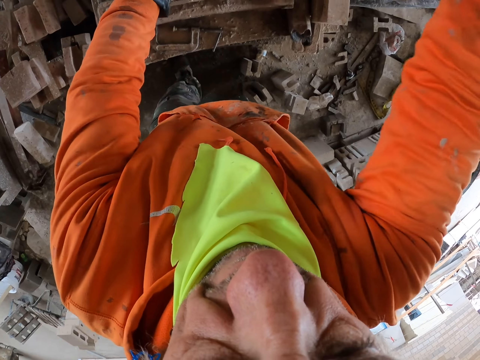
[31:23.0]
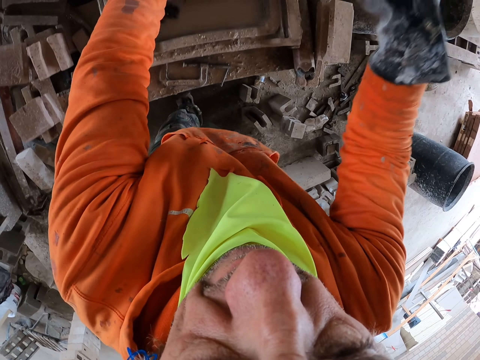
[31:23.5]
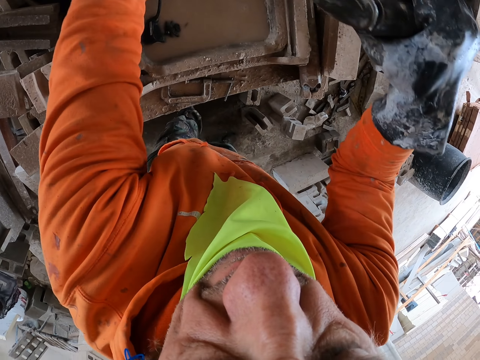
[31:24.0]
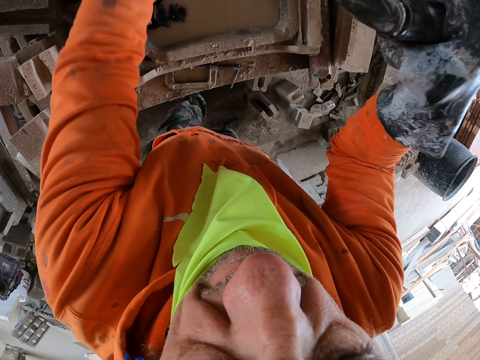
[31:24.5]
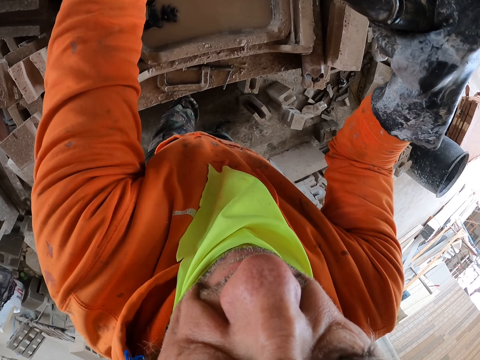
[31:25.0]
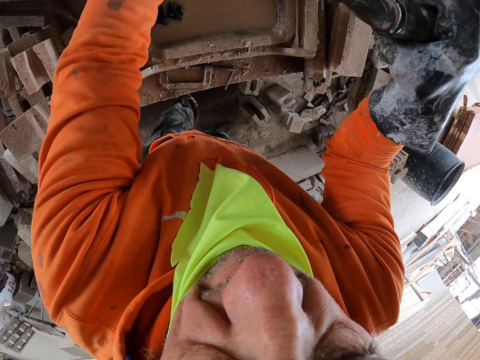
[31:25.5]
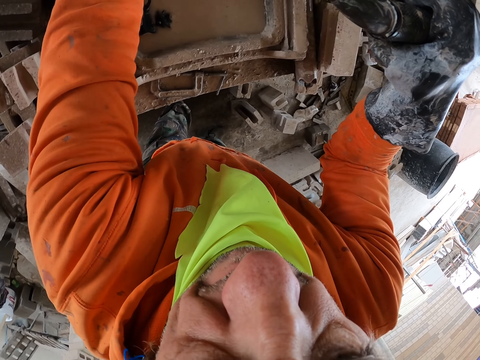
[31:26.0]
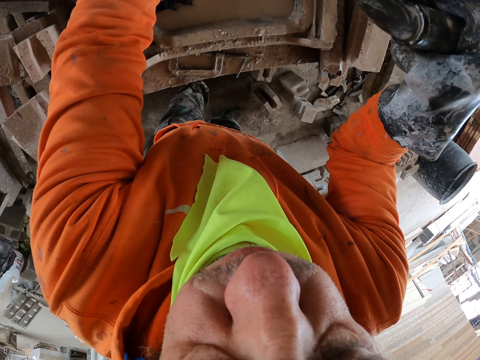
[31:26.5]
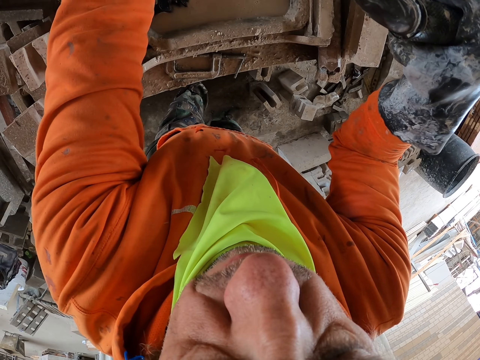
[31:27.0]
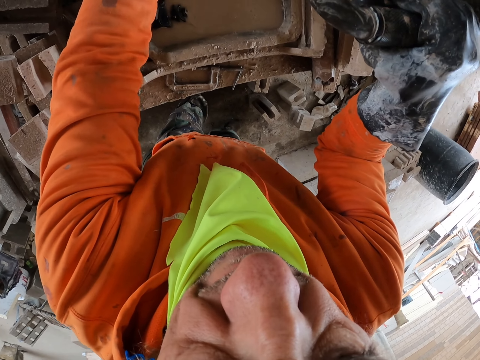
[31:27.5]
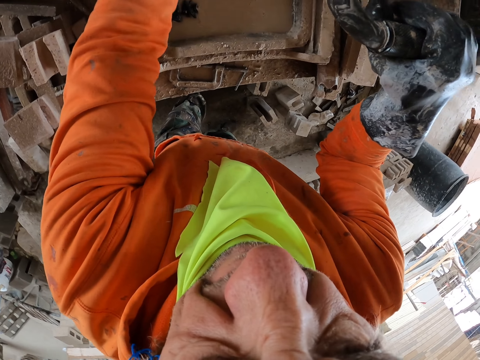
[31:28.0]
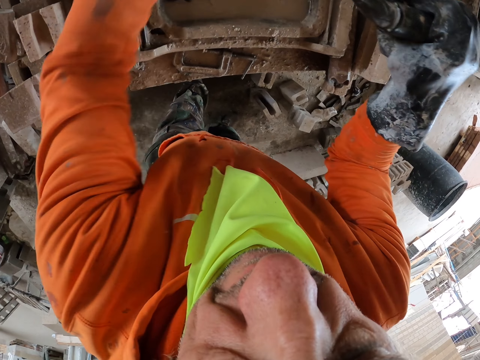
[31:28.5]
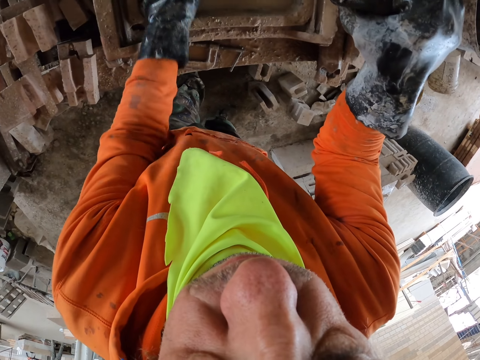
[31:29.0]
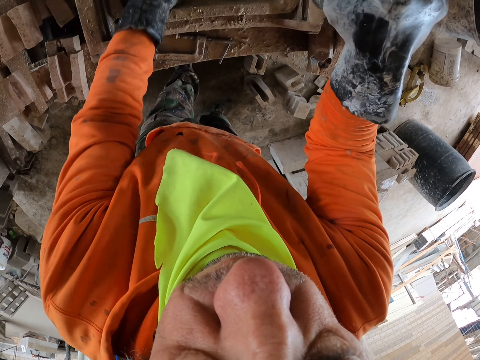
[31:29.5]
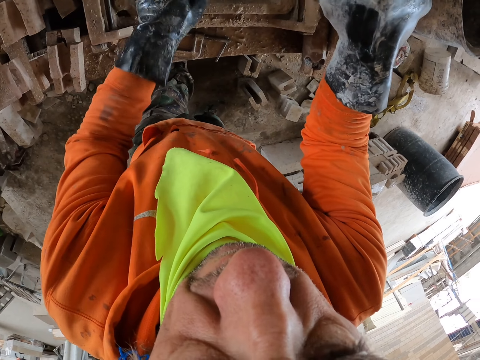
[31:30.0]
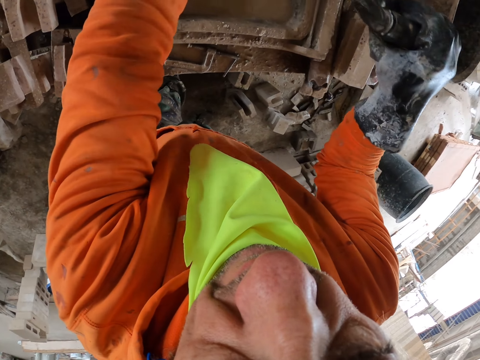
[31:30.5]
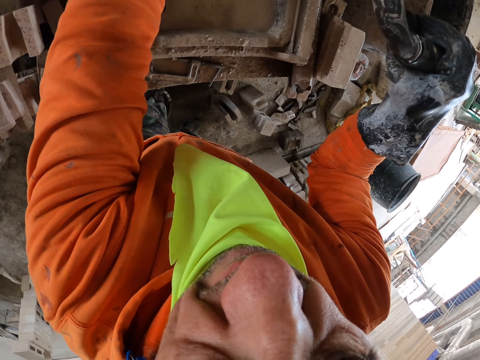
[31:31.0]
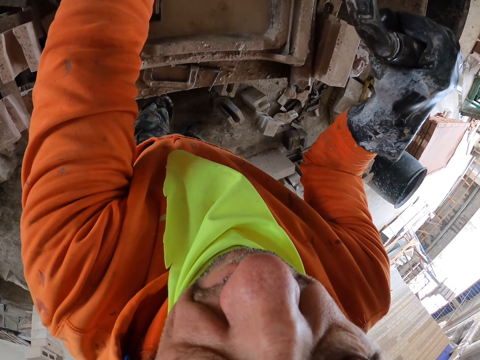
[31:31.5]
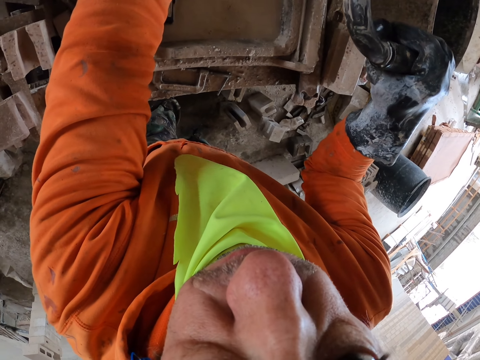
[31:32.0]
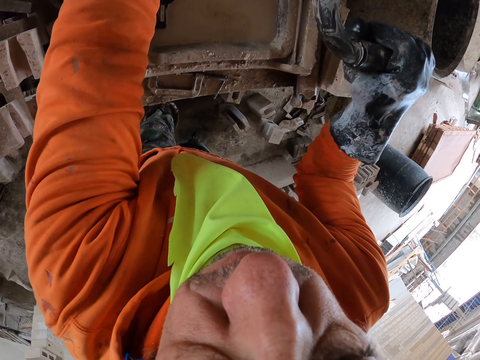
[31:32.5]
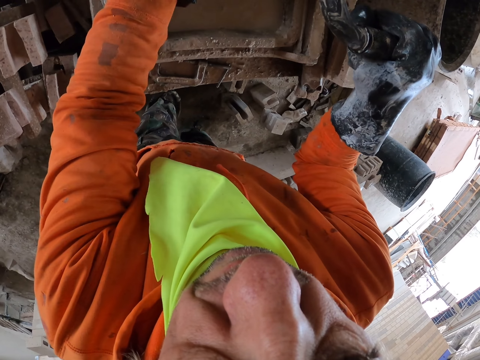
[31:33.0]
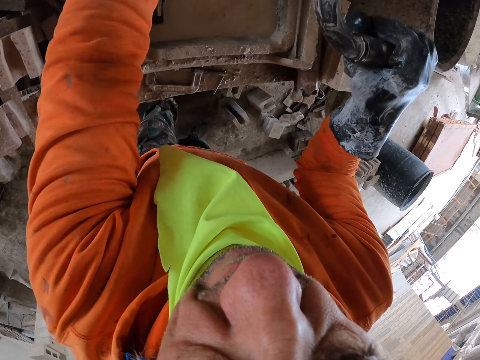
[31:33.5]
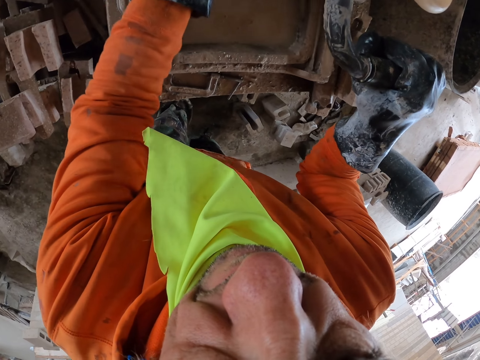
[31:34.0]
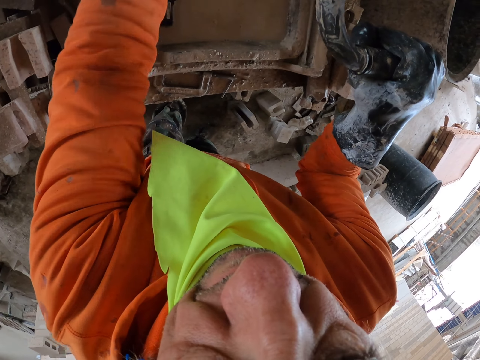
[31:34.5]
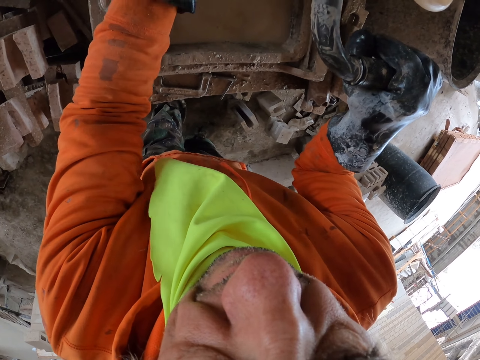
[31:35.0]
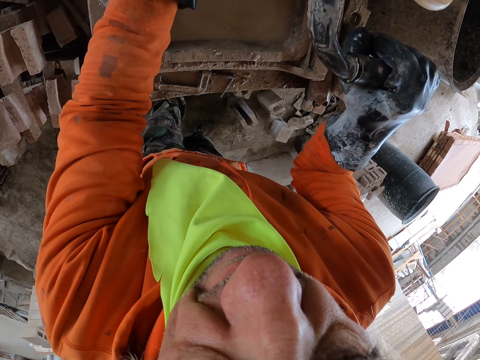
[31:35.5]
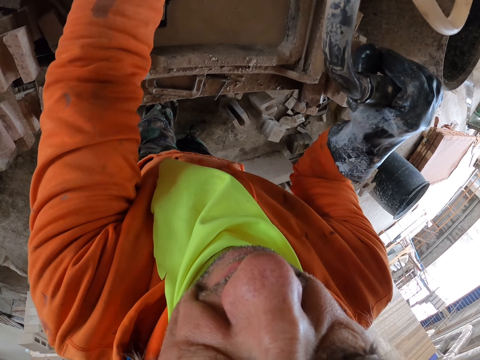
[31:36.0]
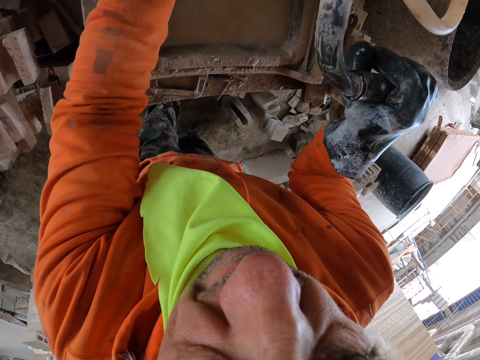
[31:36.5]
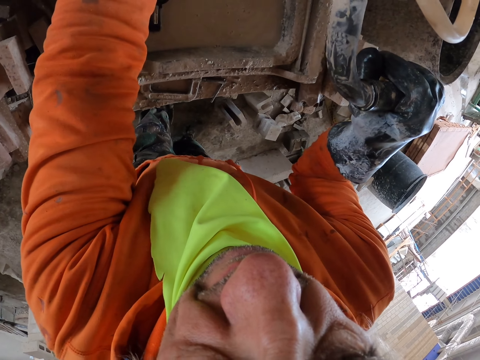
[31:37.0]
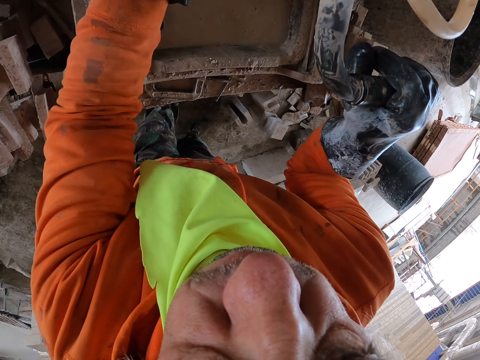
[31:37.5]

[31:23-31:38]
The camera wearer cuts the brick.

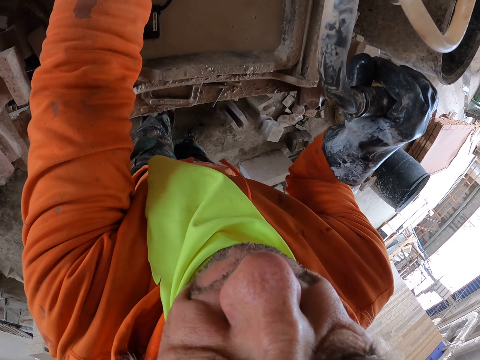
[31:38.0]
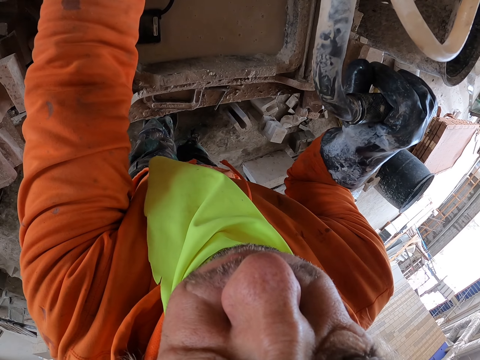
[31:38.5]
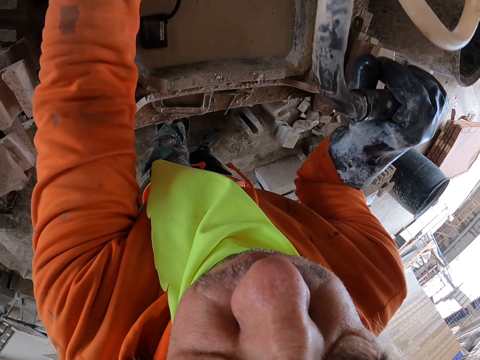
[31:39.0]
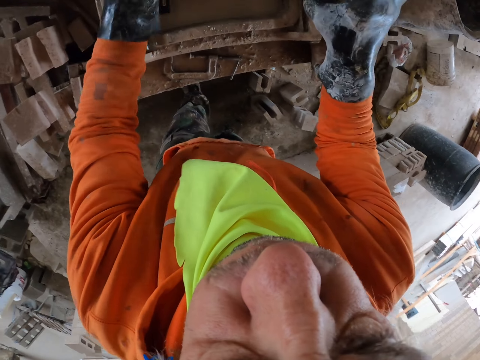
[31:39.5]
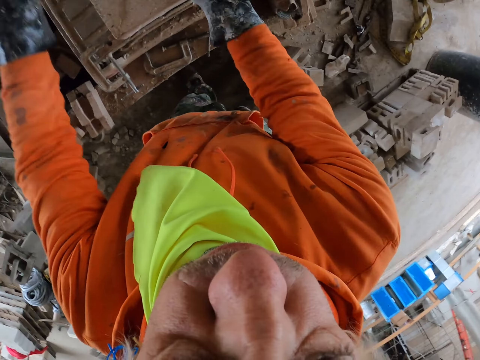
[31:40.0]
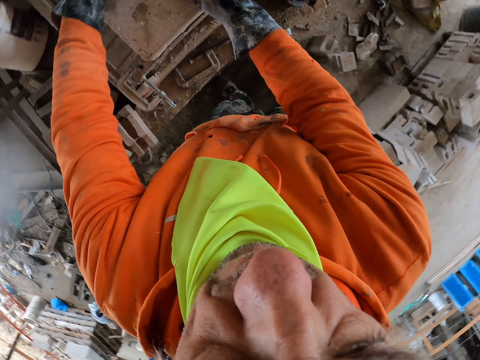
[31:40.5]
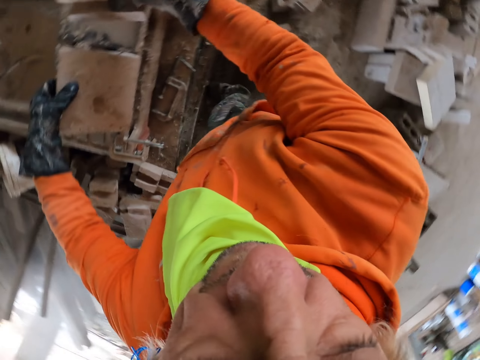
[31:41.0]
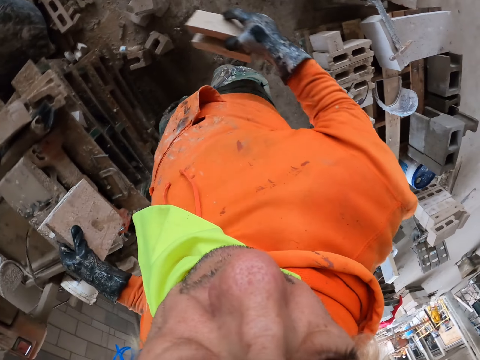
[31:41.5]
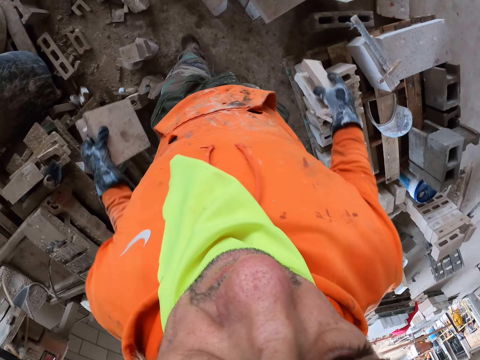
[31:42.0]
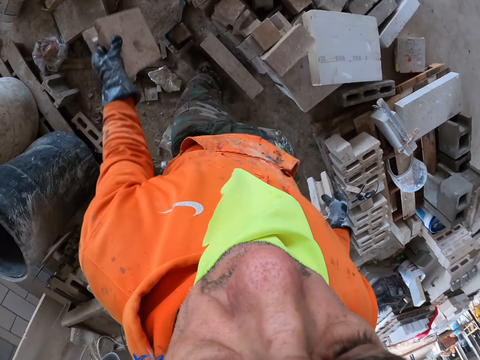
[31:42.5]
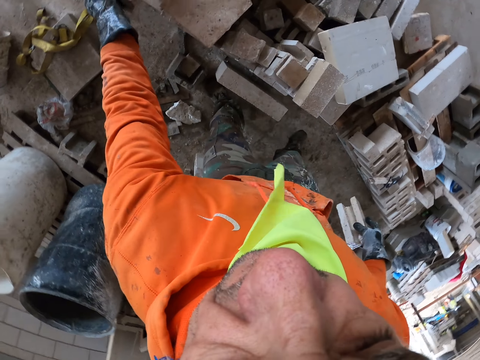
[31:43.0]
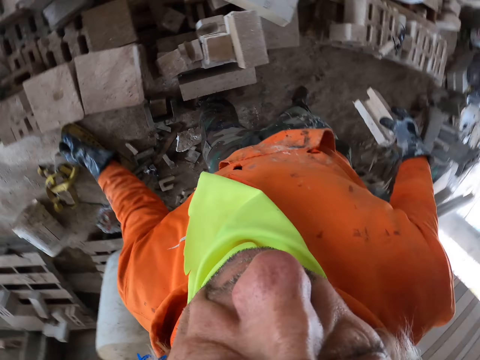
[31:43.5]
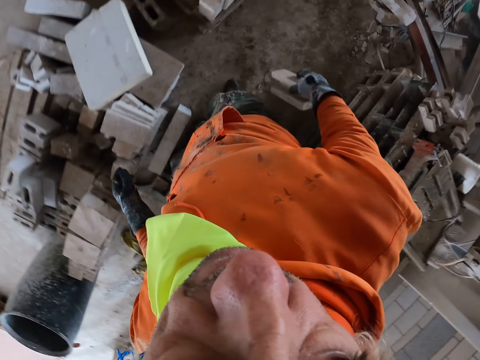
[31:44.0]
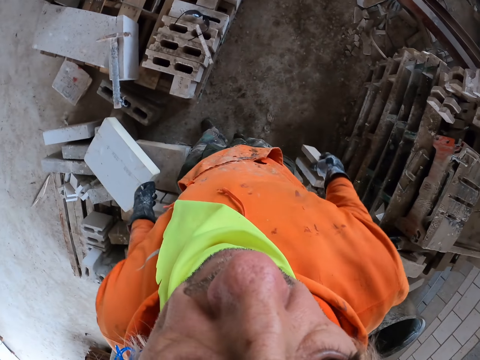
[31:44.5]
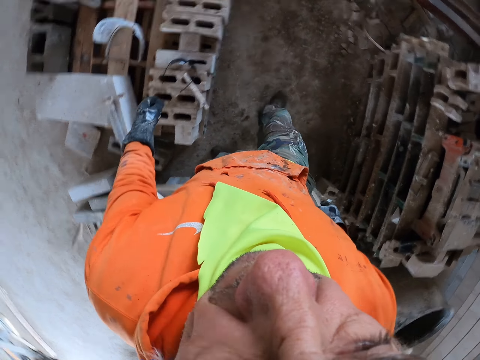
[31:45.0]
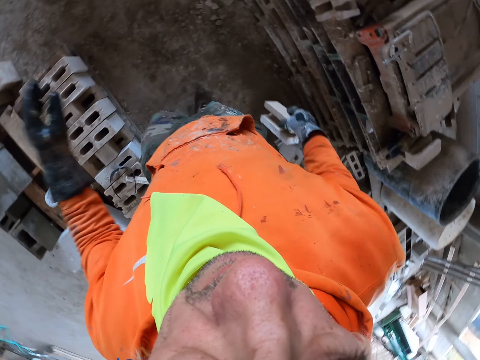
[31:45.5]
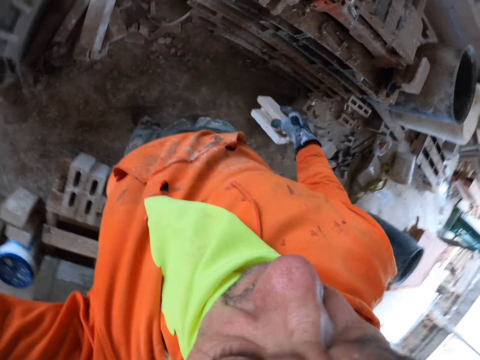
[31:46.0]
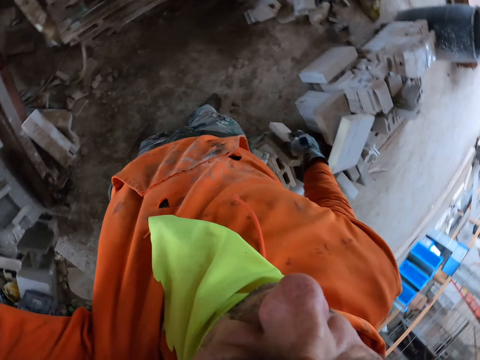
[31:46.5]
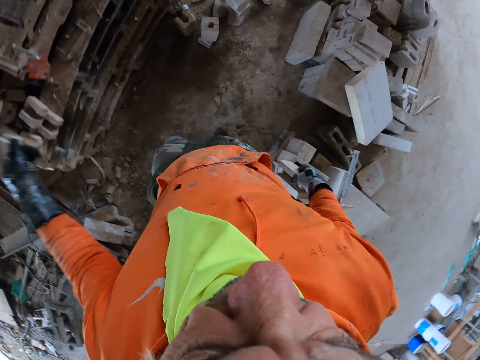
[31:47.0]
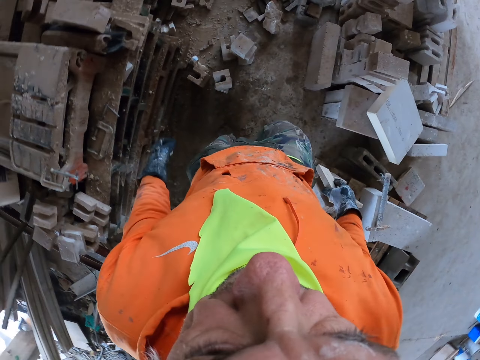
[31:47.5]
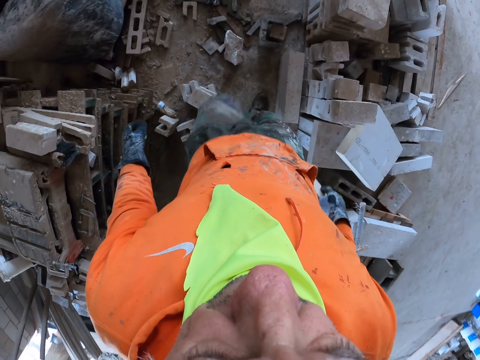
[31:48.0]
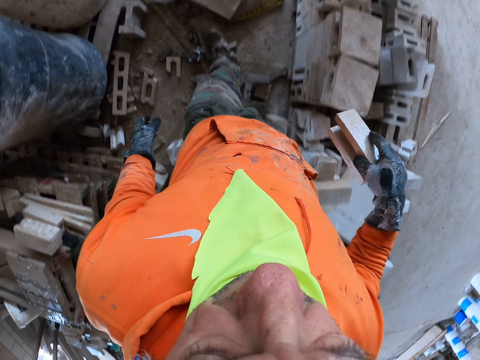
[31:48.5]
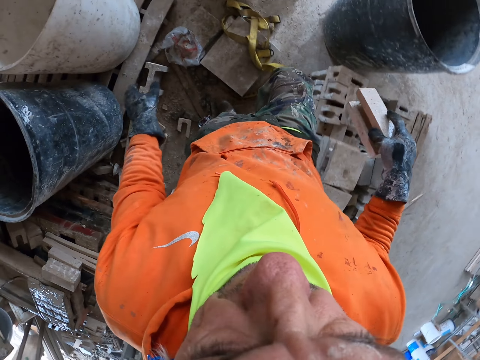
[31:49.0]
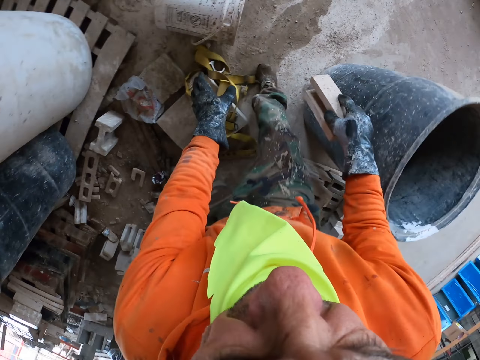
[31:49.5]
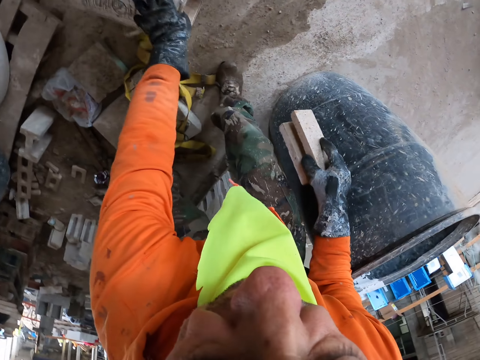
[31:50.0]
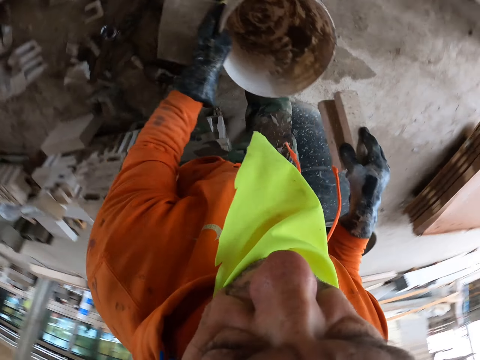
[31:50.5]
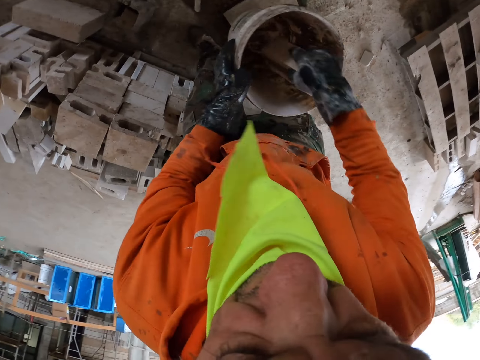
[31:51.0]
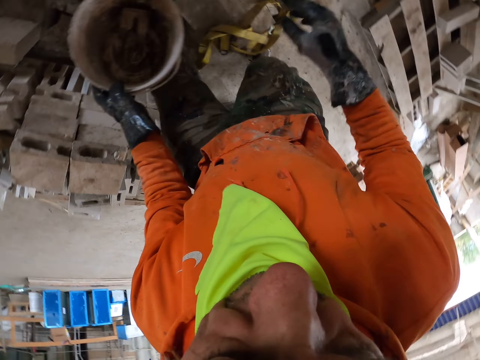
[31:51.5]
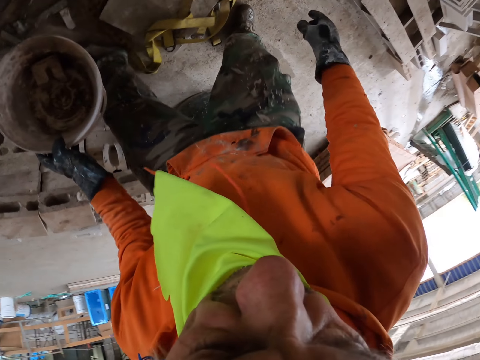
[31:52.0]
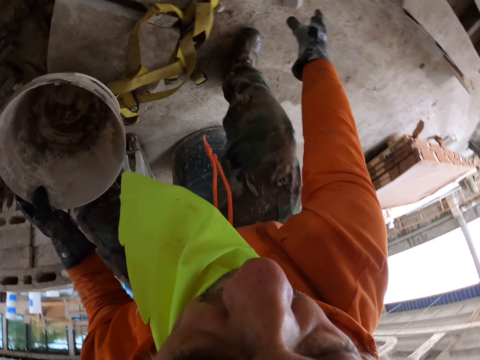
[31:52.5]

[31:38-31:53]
The camera wearer carries bricks. They put a brick aside. They walk around. They adjust the camera. They walk around. They pick up a bucket. They put the brick on the bucket.
